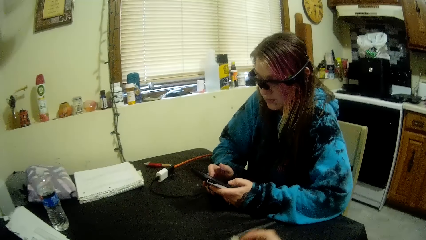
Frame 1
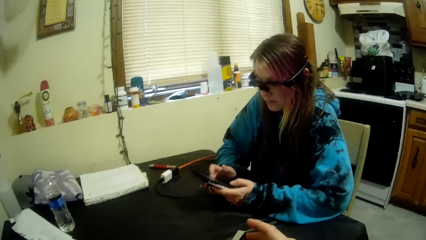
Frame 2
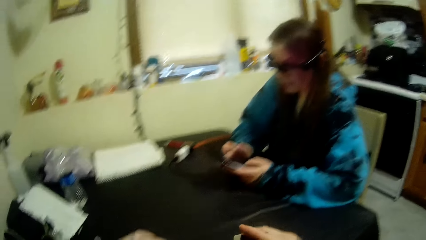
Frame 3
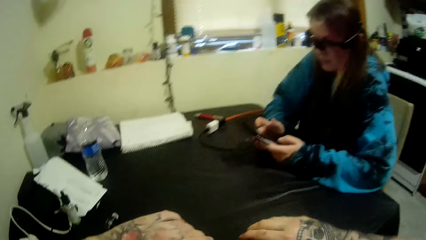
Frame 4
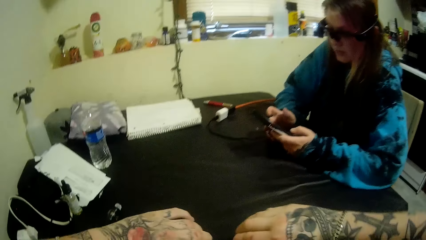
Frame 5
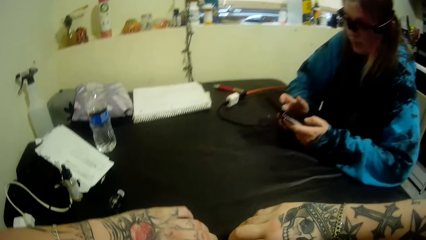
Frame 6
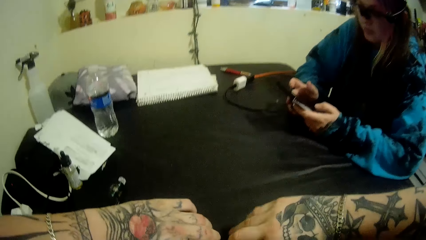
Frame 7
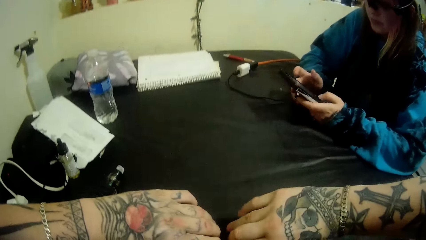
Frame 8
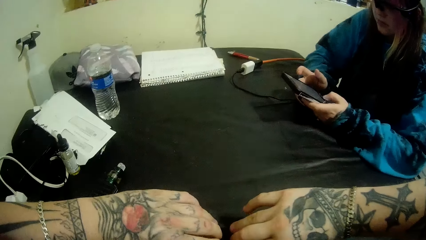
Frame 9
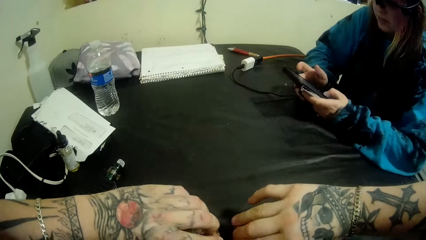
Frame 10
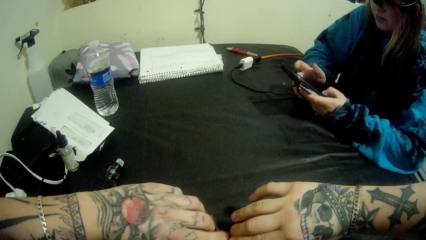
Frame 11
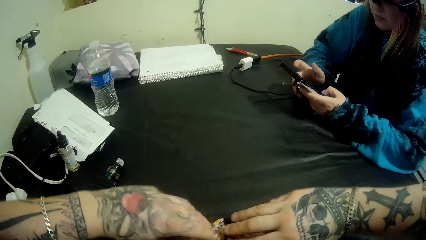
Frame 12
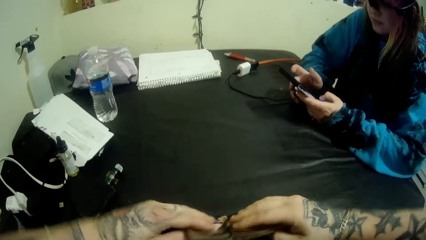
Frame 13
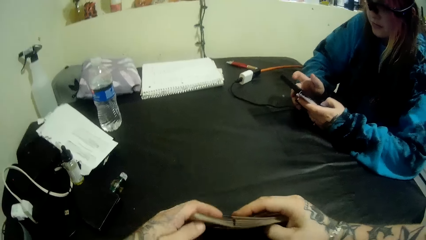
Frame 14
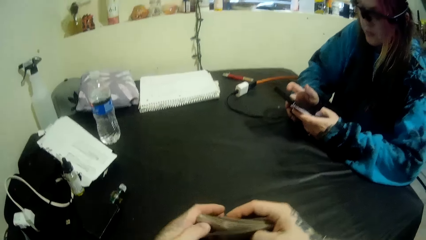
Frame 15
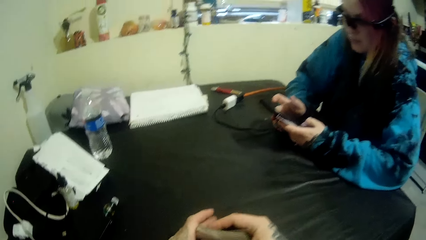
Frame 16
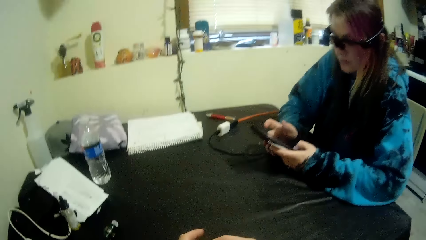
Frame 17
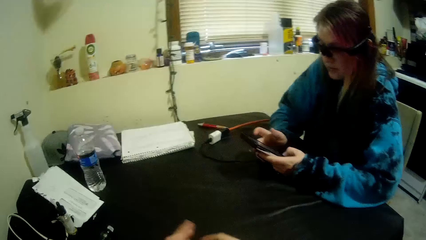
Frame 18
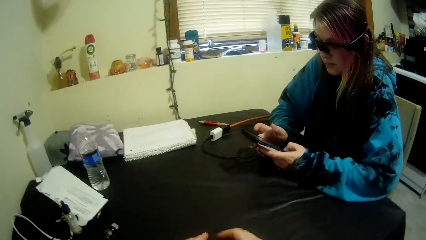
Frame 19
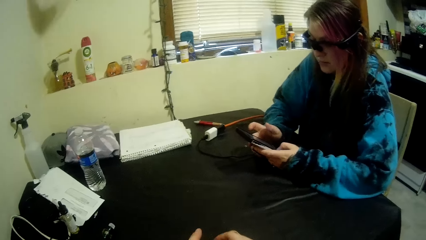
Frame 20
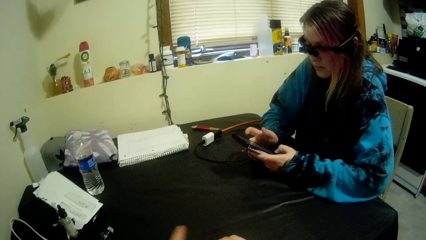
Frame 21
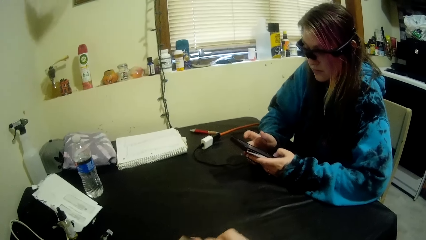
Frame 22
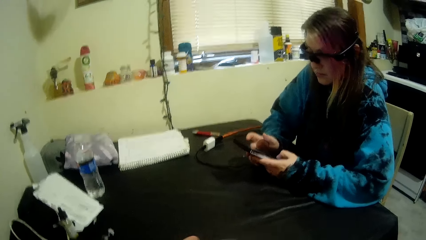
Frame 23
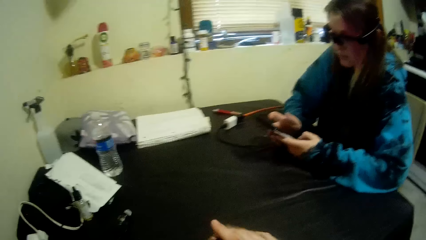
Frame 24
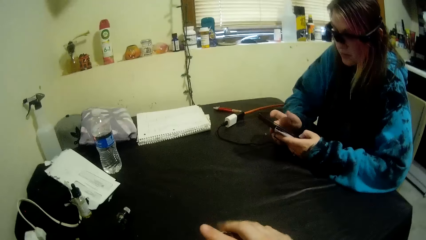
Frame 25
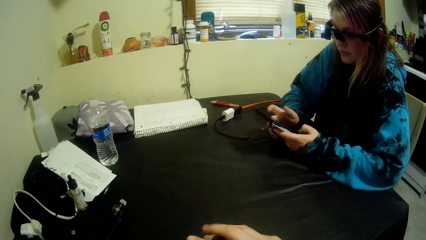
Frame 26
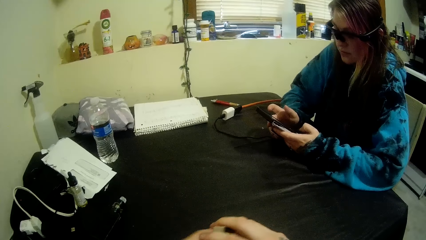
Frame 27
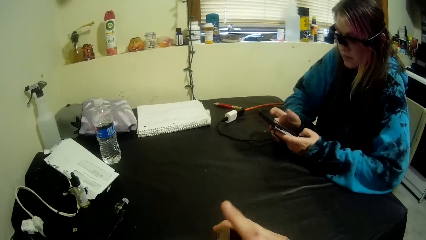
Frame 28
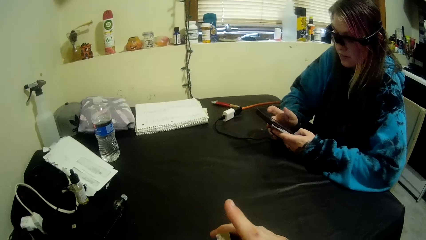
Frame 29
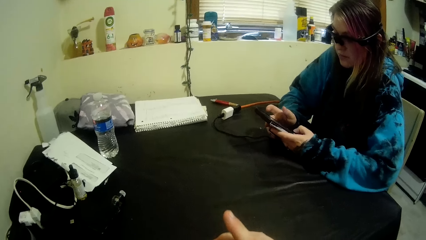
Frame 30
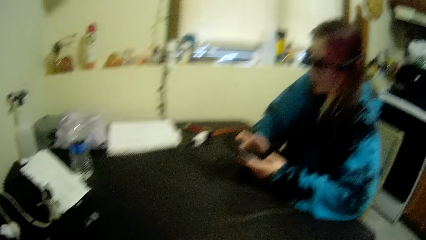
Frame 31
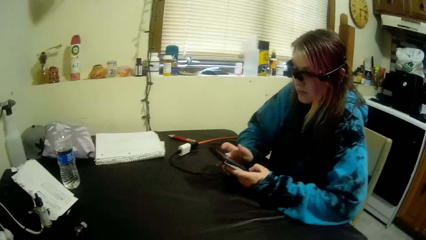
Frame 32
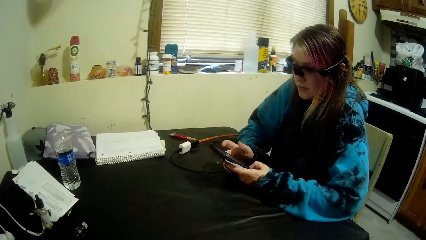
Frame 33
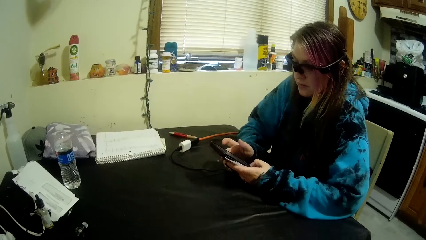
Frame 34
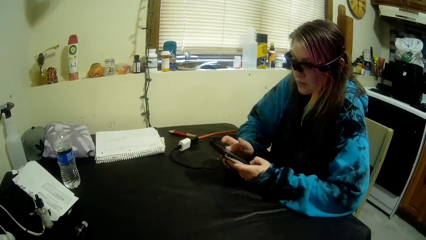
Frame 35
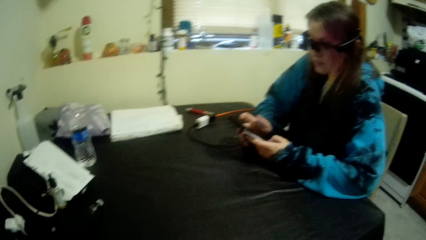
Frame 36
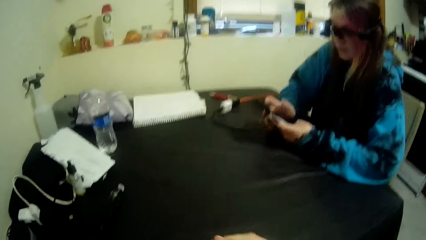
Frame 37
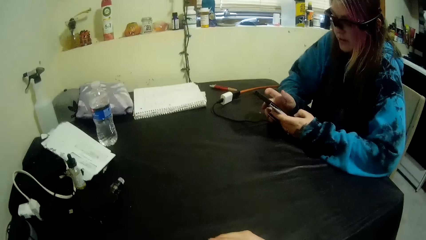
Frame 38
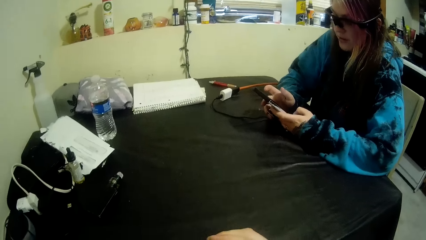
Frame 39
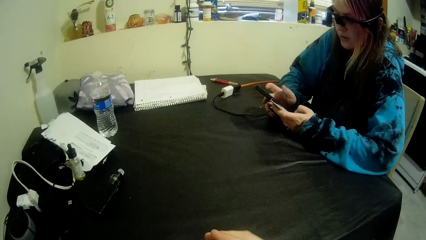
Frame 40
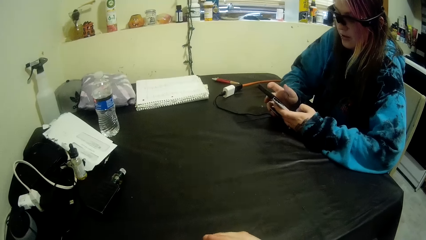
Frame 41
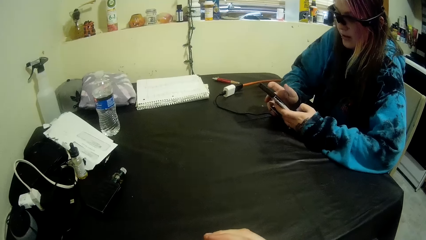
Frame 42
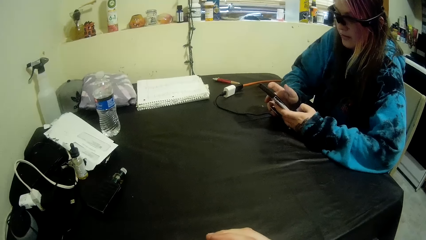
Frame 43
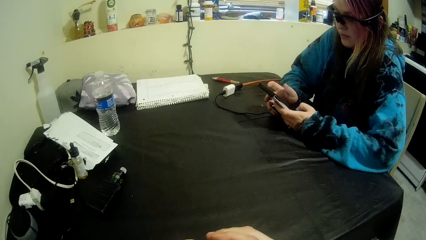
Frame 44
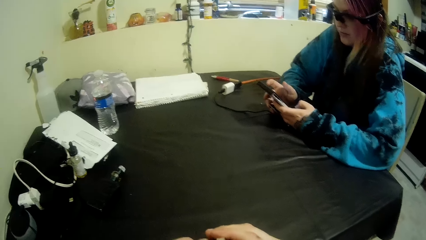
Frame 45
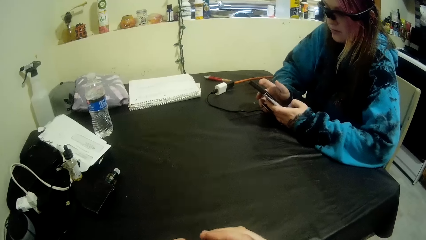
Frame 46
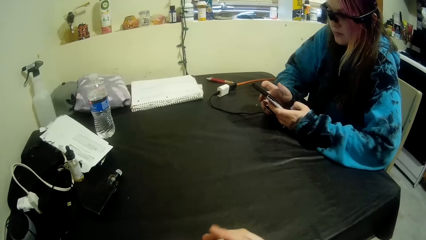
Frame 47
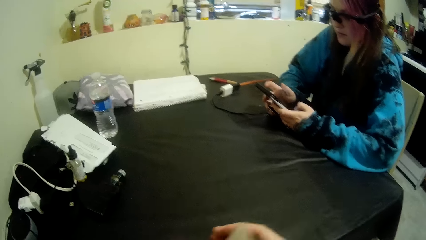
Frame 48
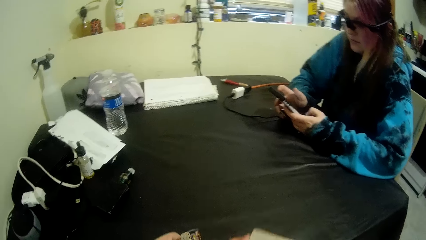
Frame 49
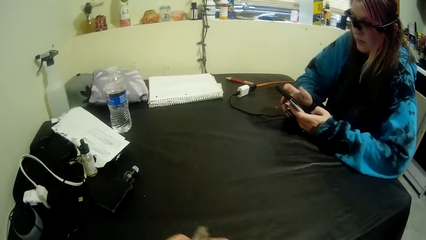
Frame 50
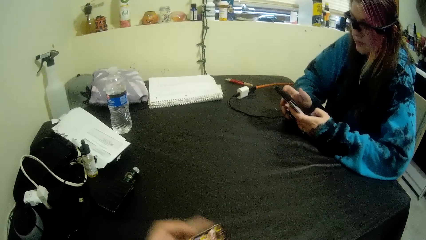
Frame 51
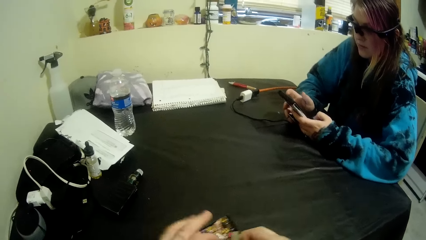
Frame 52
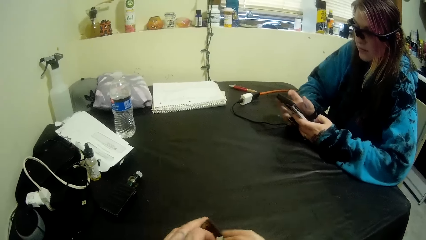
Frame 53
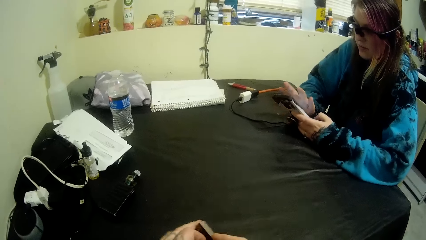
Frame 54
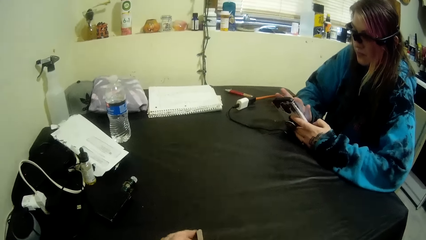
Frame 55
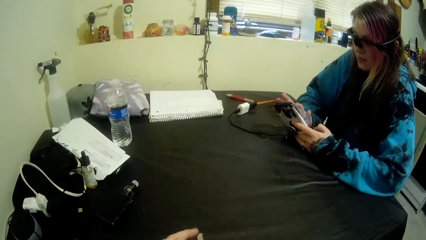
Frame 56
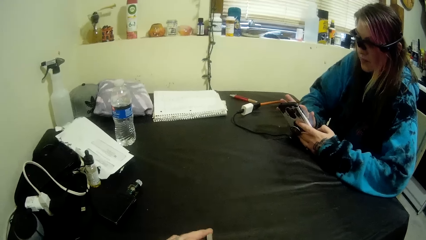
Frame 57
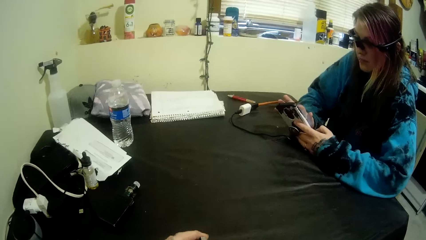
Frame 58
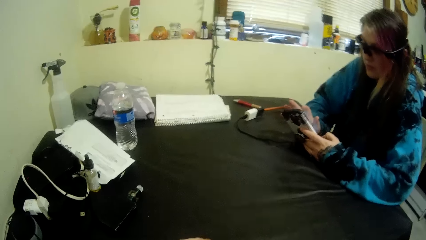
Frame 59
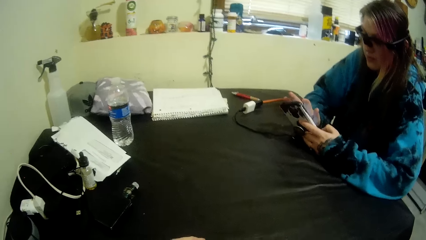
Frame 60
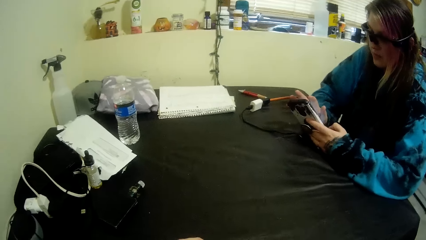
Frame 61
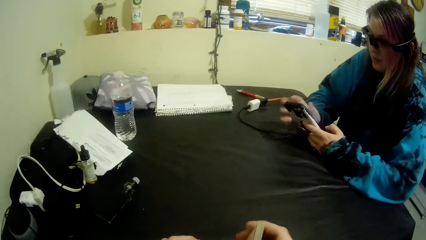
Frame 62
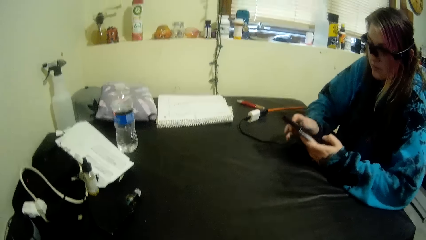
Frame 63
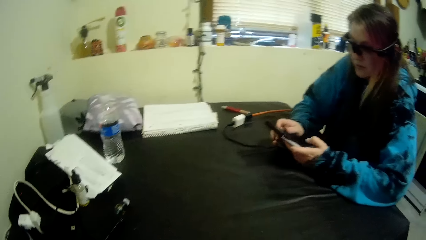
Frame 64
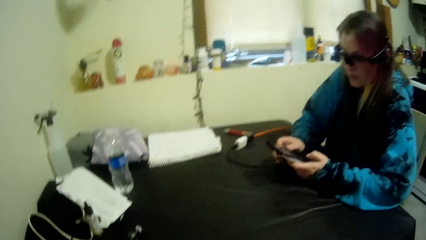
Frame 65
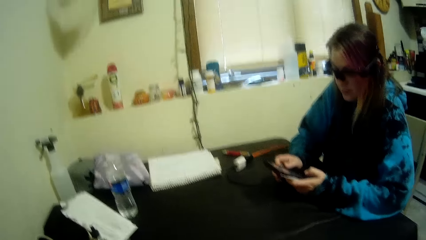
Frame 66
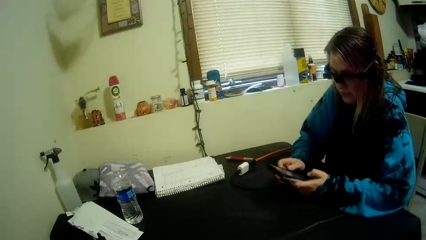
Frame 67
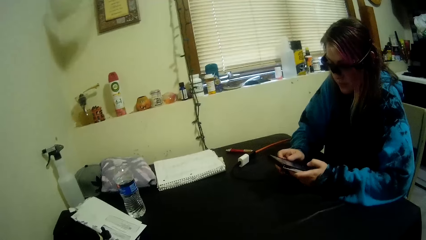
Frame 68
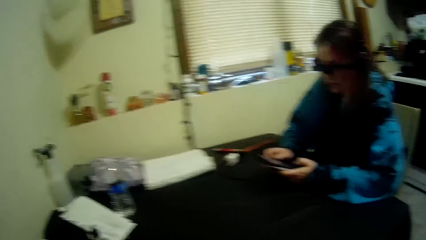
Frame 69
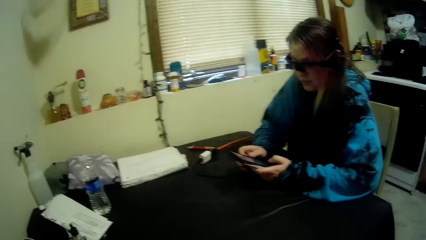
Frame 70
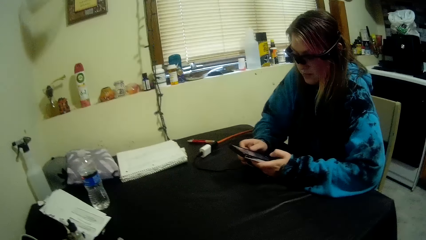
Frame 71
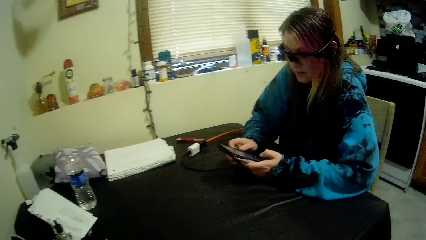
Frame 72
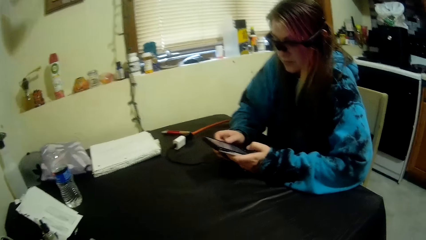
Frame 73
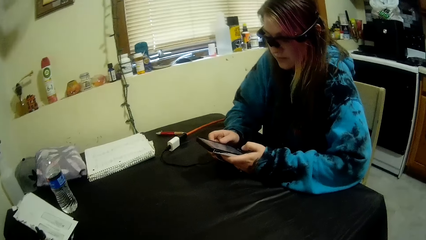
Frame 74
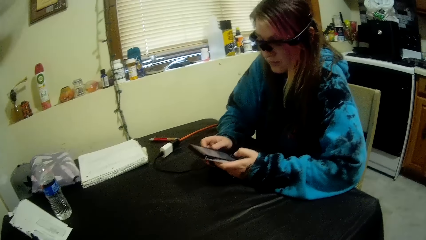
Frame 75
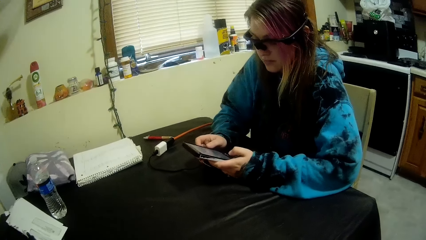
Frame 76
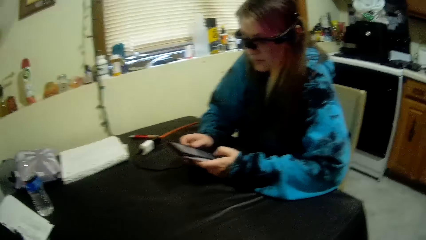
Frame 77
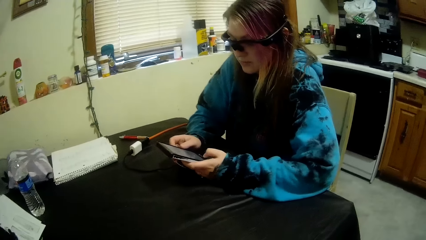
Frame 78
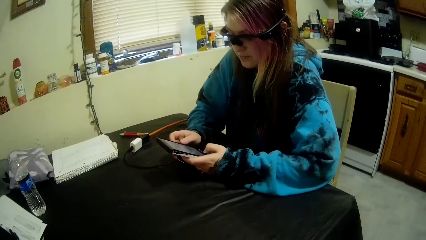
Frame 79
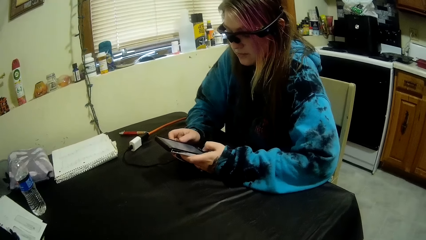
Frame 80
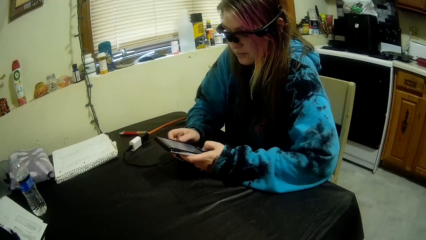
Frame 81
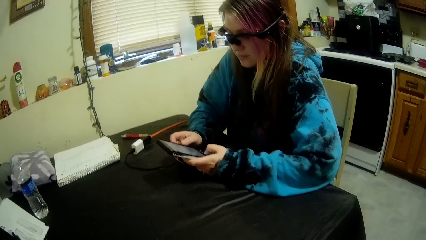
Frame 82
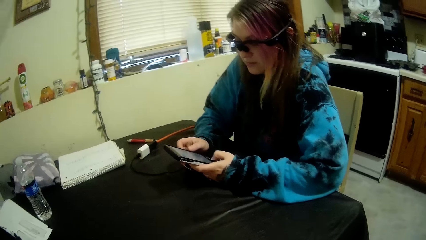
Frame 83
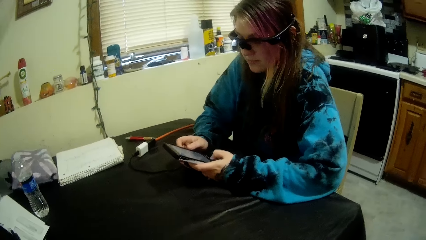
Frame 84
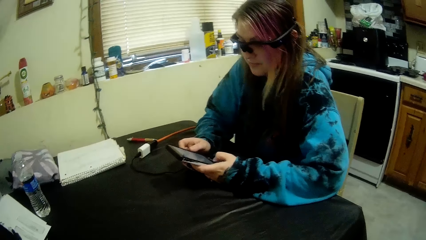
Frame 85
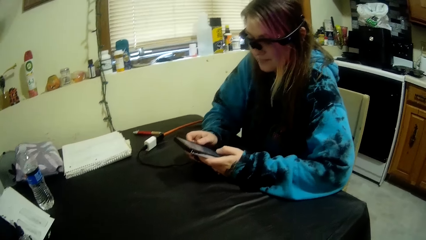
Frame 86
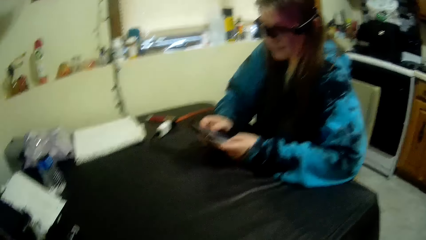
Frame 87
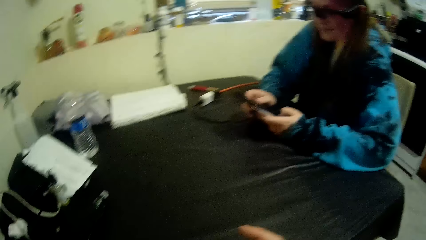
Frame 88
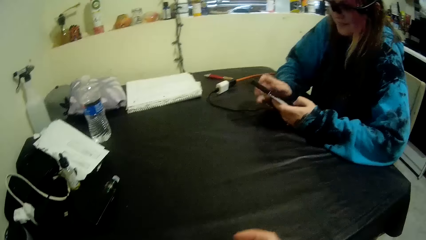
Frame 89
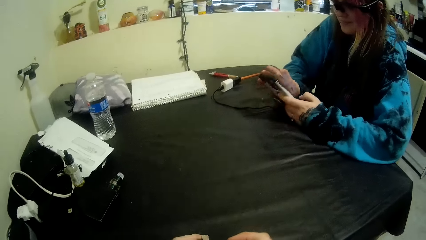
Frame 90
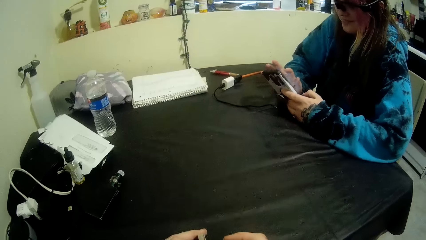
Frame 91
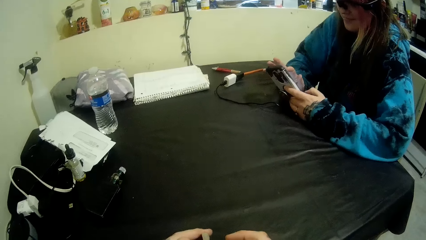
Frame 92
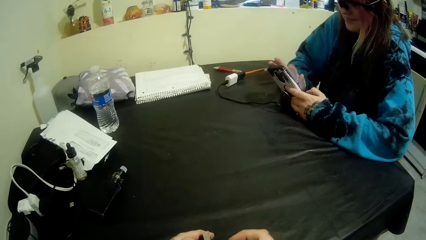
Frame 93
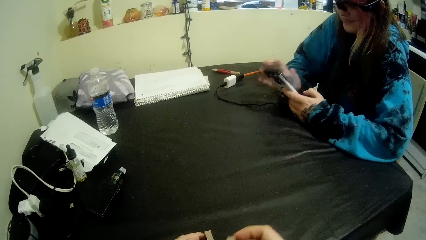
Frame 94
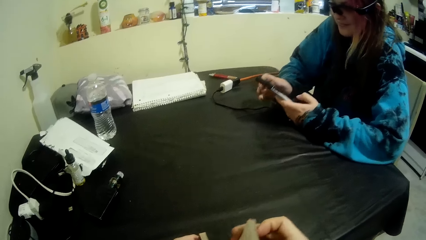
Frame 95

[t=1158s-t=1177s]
The camera wearer shuffles the cards with his hands. He talks to a woman.
